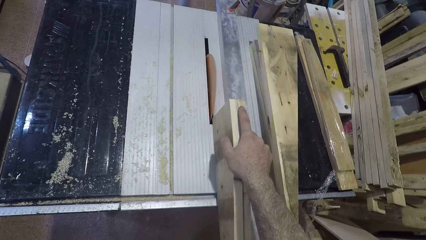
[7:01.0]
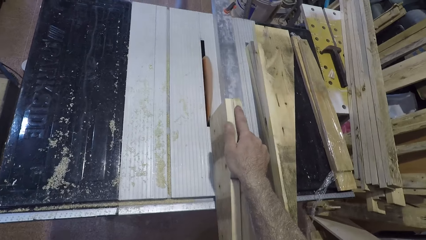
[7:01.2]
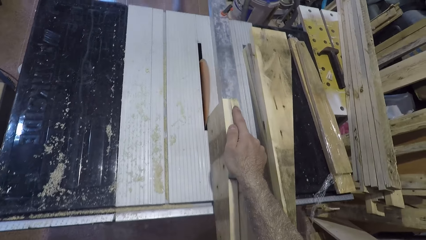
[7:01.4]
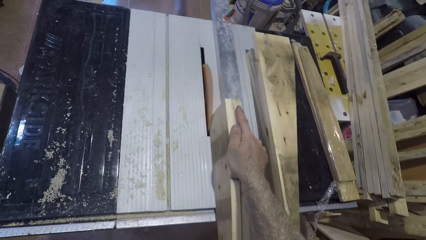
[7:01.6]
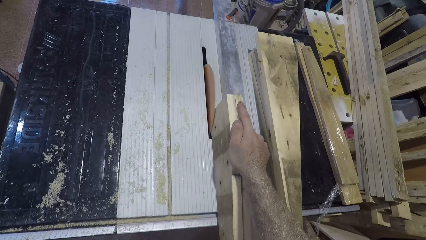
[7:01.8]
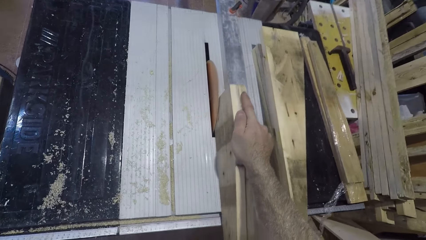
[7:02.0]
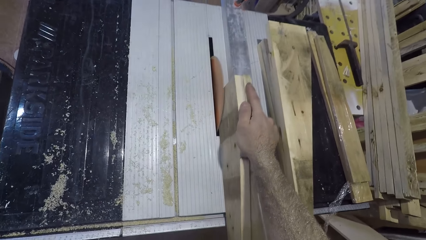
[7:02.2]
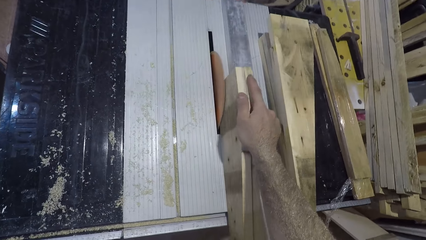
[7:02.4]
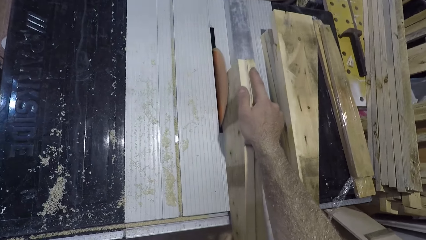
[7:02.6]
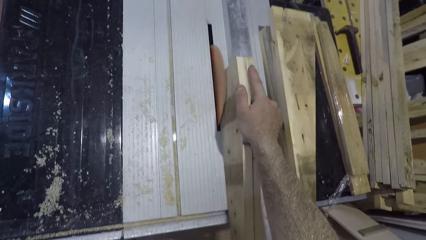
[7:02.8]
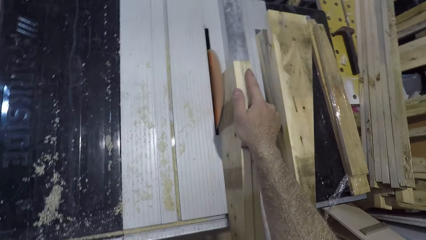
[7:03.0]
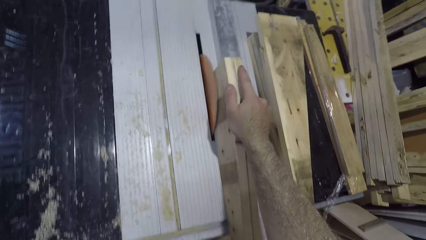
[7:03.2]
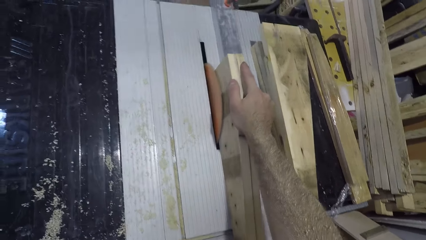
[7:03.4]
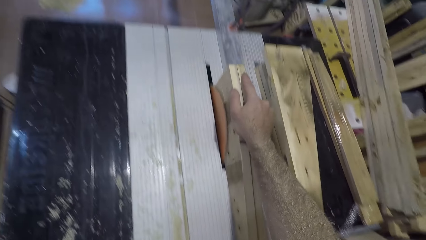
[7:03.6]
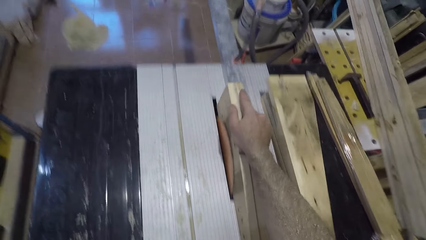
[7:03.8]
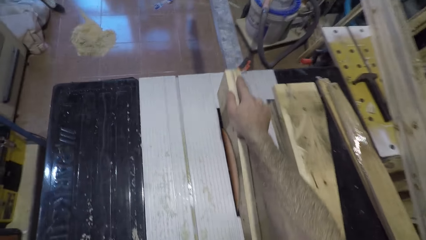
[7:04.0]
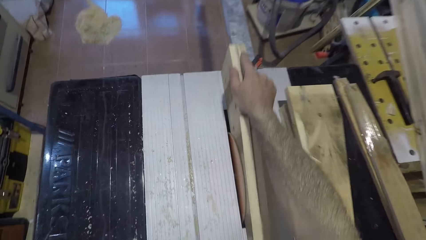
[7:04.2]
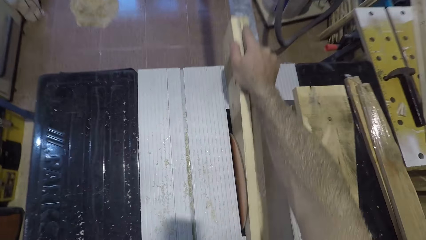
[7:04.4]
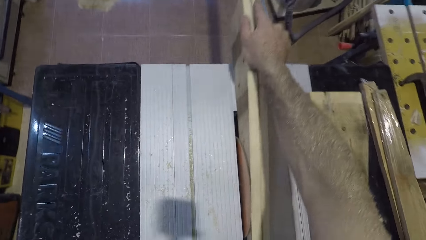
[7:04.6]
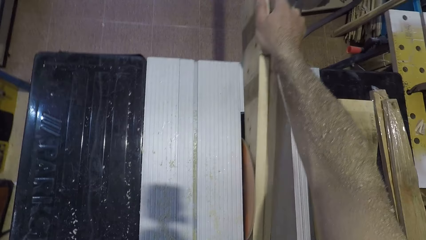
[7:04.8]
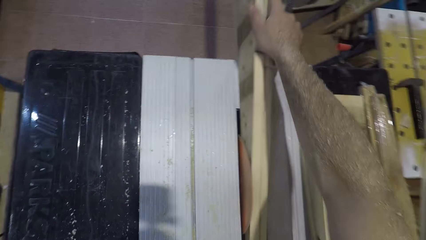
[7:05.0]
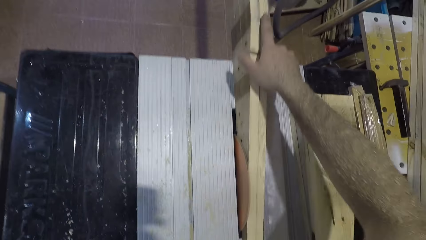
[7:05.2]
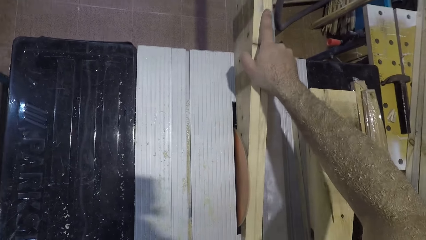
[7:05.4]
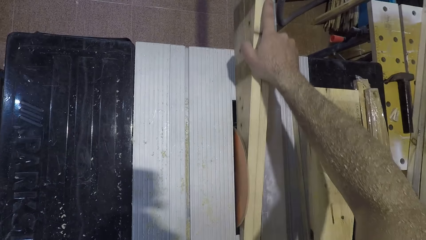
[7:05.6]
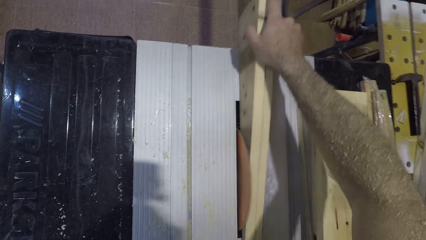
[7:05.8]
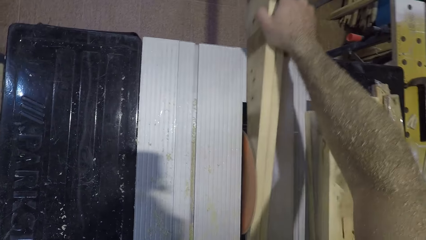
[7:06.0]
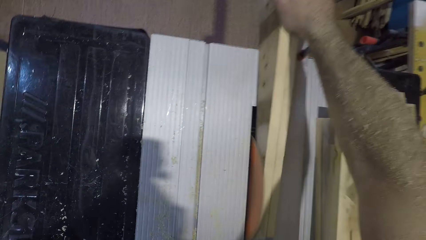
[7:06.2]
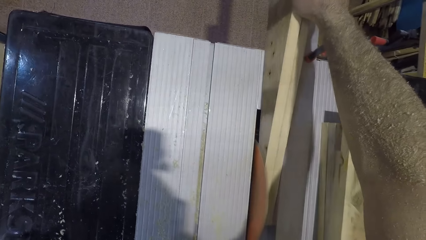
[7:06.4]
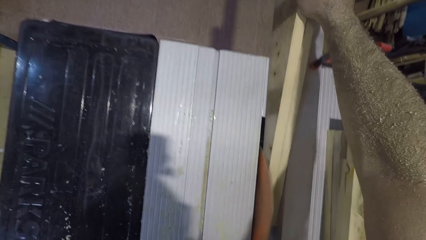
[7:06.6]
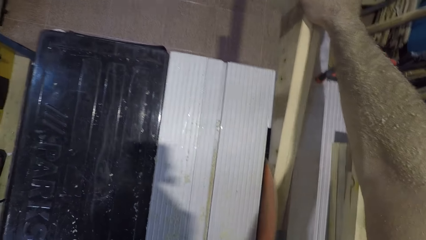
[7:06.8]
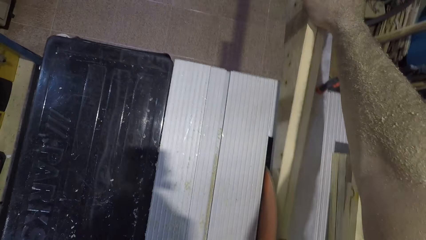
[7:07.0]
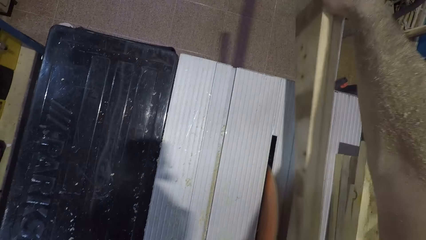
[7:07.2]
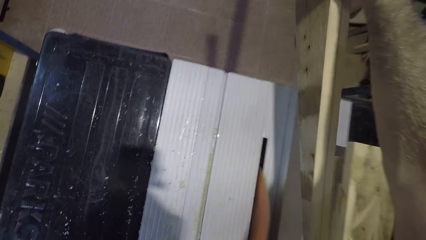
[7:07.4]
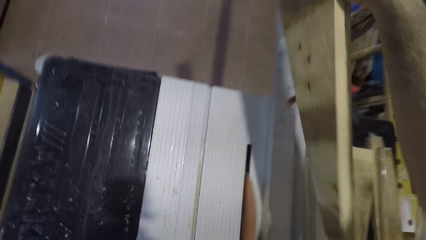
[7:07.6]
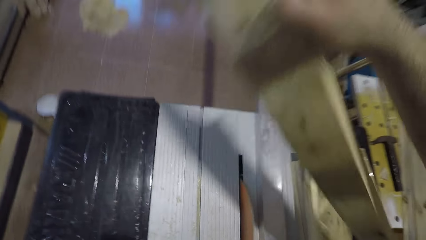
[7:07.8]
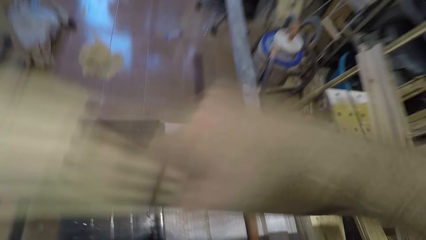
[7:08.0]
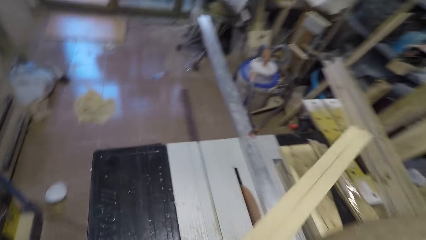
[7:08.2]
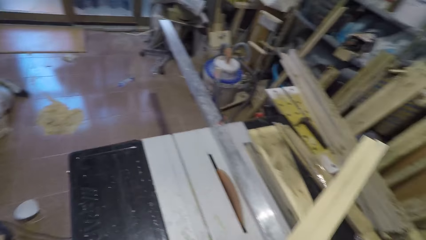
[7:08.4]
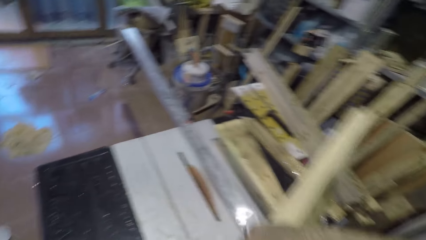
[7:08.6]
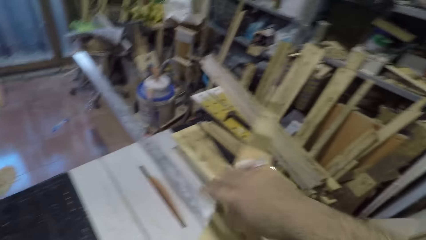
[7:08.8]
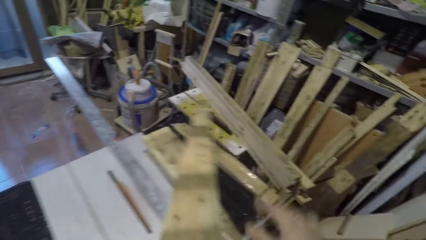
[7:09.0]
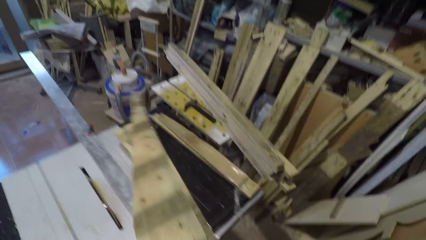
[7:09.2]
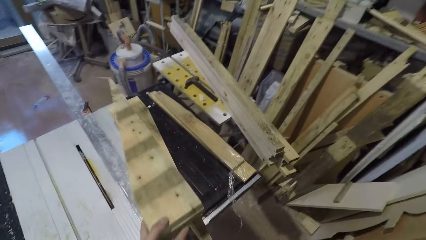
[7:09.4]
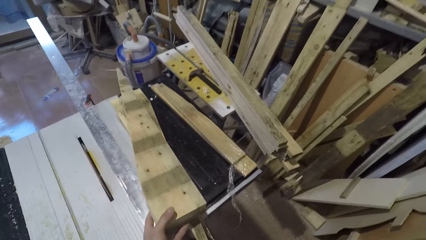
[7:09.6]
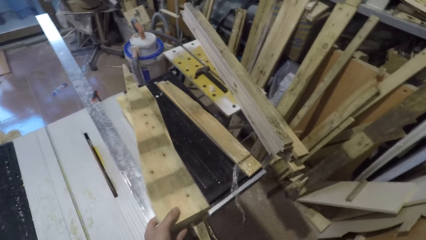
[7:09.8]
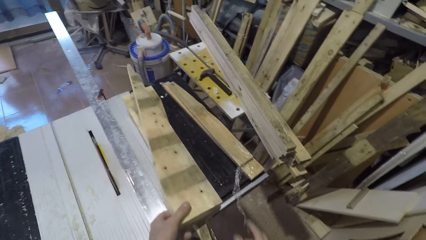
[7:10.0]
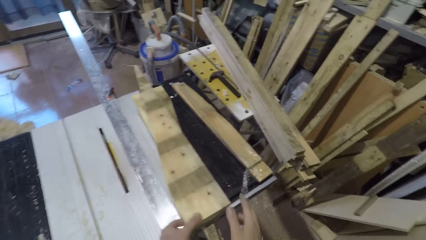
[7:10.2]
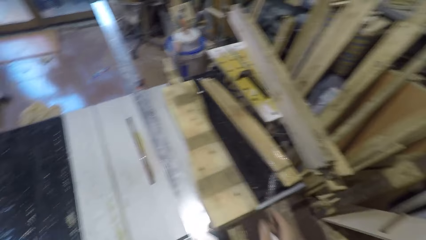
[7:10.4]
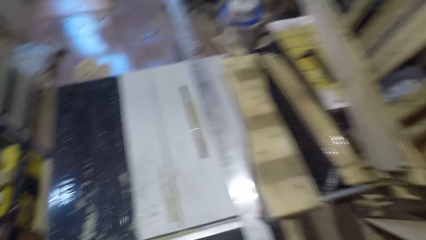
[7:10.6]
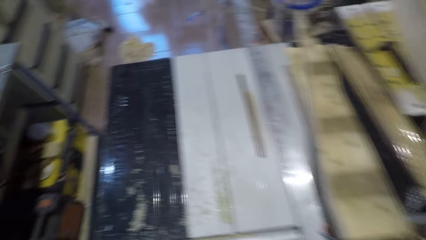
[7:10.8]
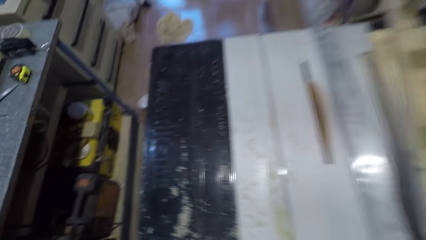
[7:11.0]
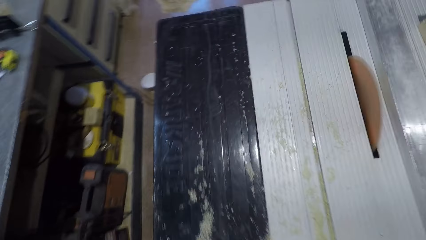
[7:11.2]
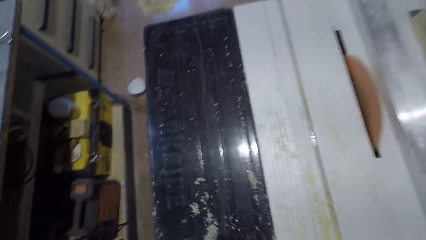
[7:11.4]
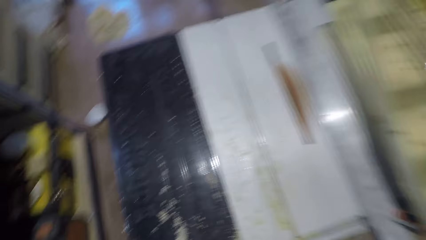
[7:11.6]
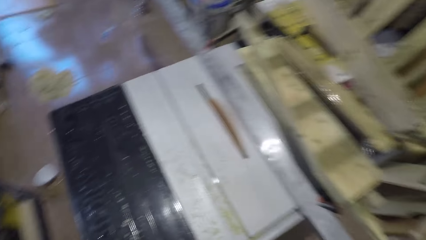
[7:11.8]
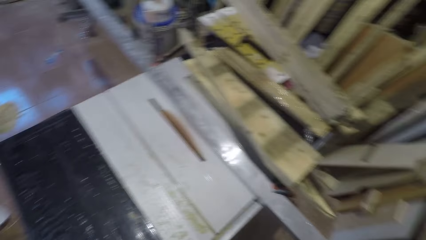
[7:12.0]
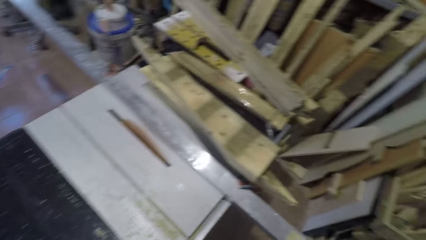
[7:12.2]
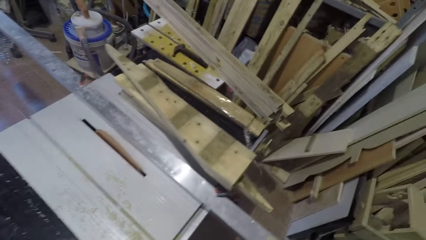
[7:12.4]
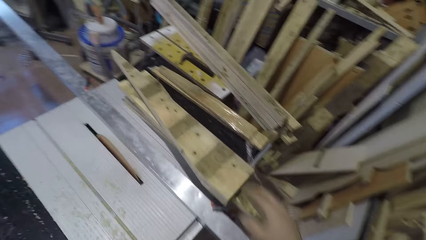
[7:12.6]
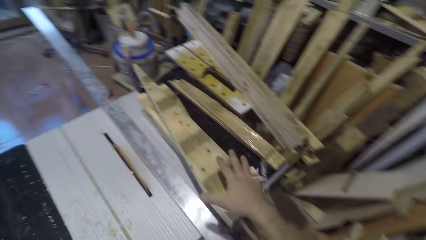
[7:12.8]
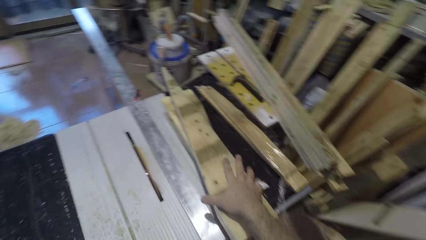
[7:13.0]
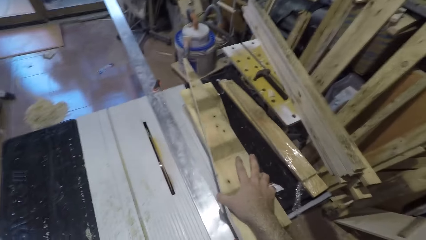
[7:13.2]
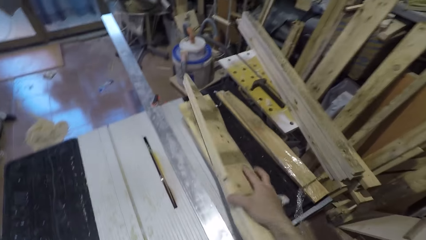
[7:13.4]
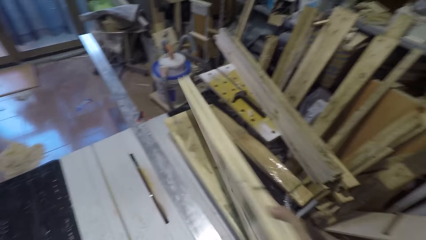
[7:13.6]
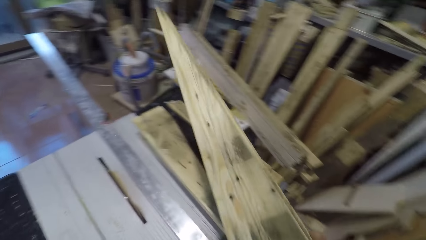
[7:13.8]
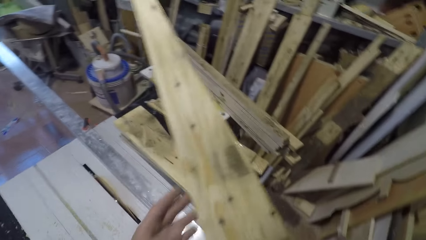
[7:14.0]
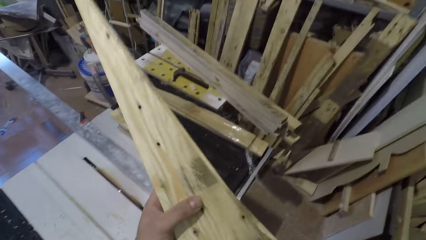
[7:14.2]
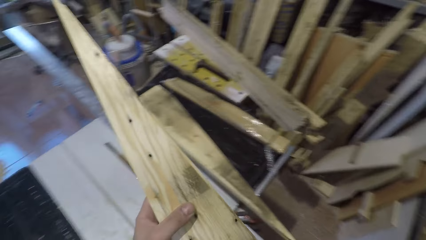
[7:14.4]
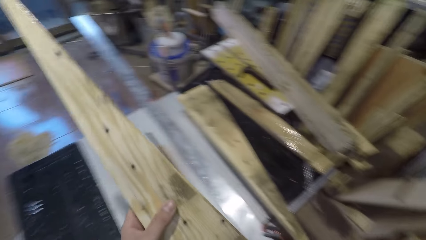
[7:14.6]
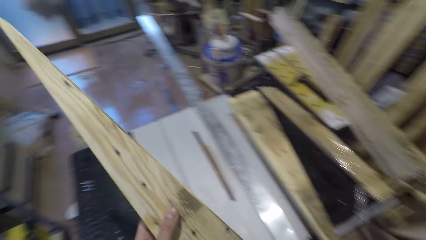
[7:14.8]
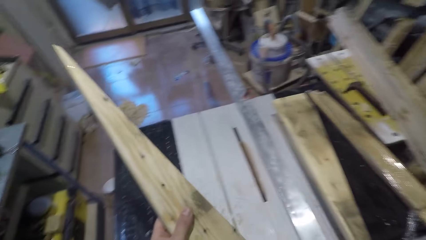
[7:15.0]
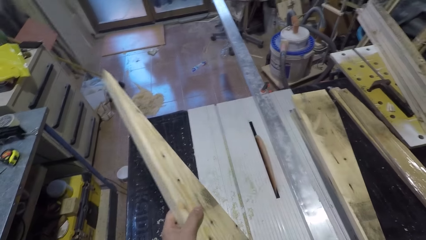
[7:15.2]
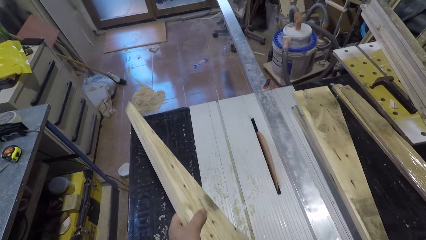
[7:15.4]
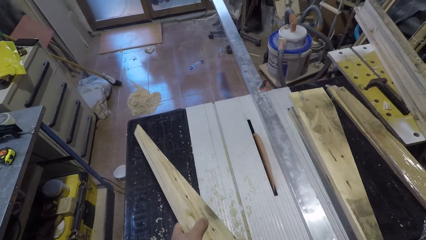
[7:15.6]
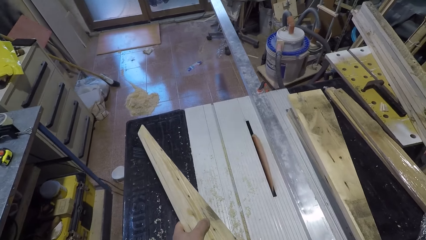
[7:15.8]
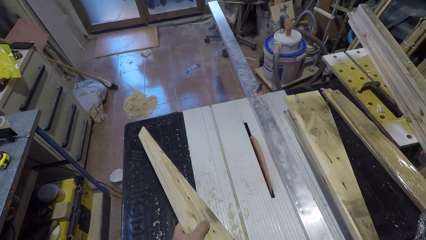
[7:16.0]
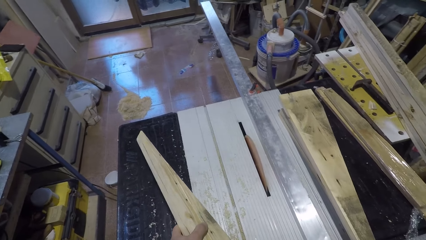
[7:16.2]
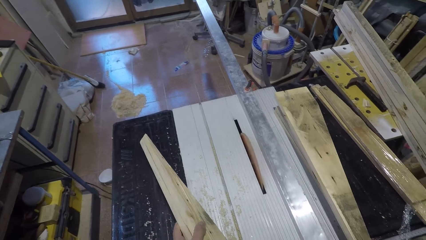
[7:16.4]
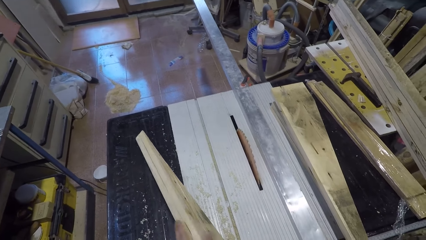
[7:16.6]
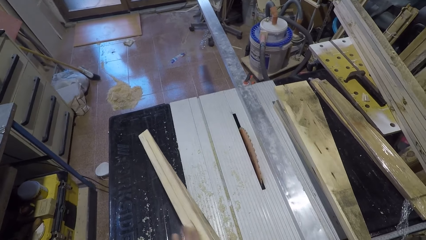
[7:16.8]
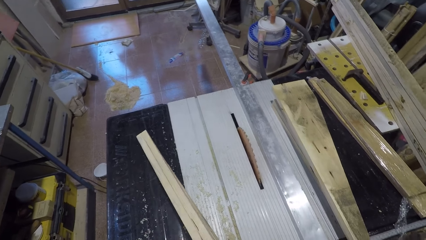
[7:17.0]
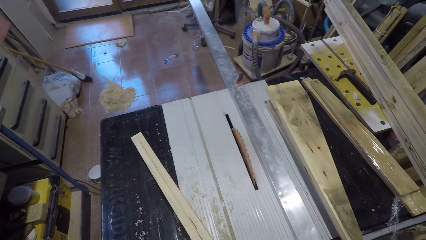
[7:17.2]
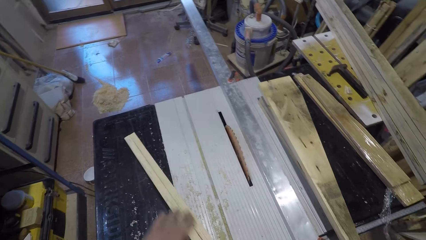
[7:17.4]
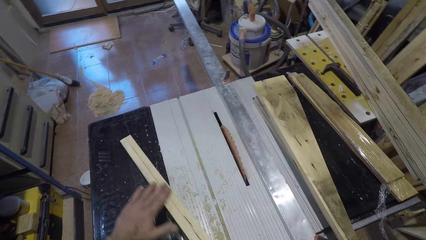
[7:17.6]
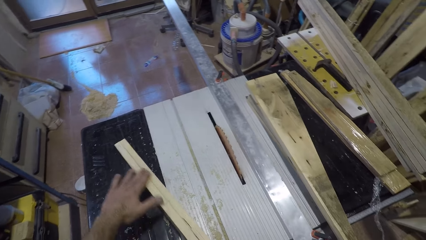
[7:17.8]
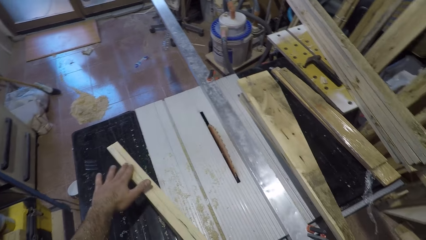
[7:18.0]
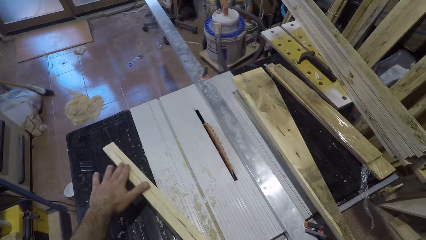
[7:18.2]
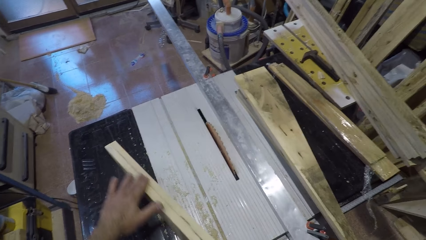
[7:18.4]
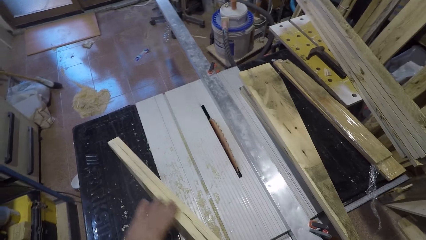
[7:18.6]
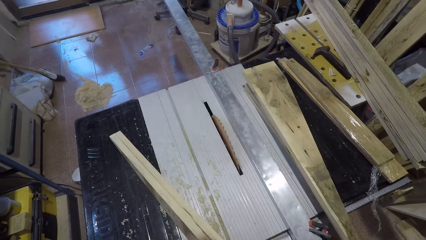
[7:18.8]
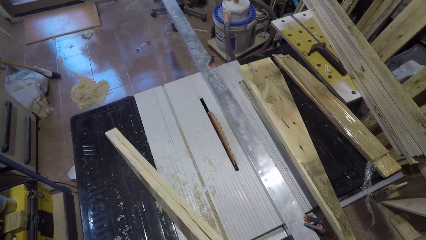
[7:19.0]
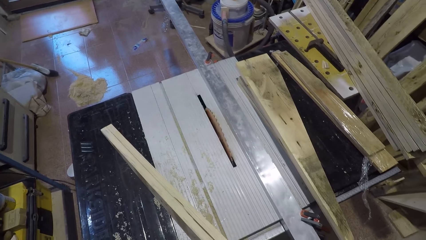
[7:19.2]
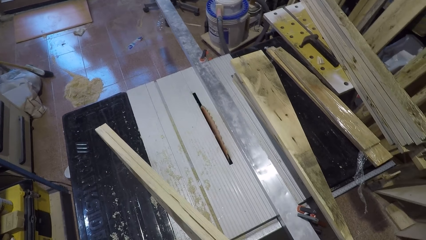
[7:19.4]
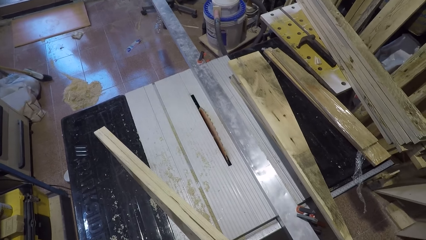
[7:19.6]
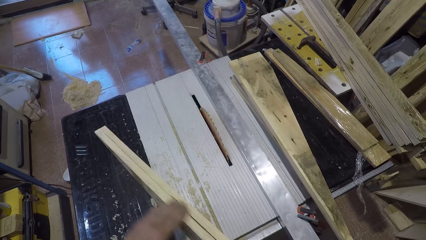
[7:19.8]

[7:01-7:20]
The camera wearer smoothens the wood with the saw. He picks up the wood from the saw table. He drops the wood on other woods. He picks the wood from the other woods. He holds the wood with both hands. He drops the wood on the saw table. He runs his left hand back and forth across the wood.
